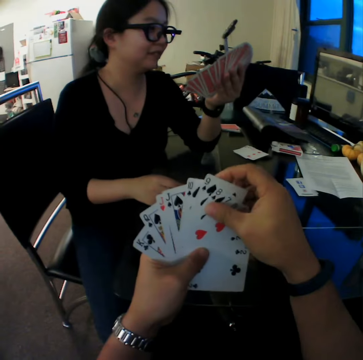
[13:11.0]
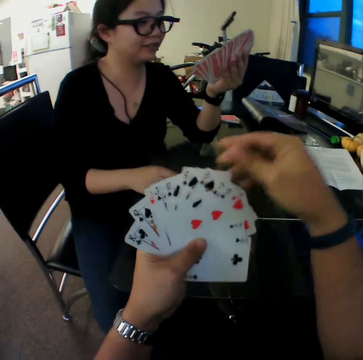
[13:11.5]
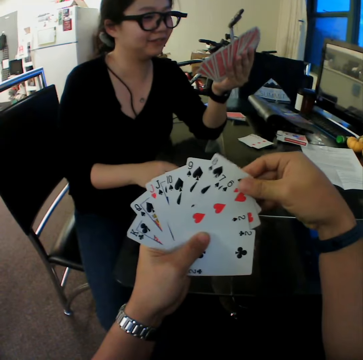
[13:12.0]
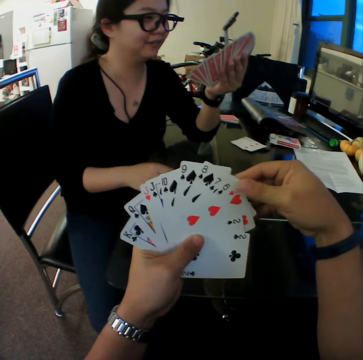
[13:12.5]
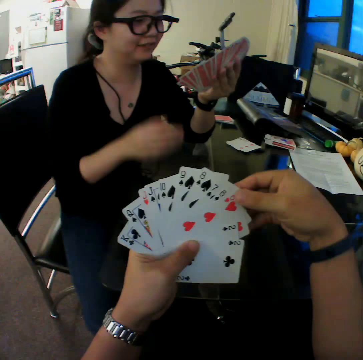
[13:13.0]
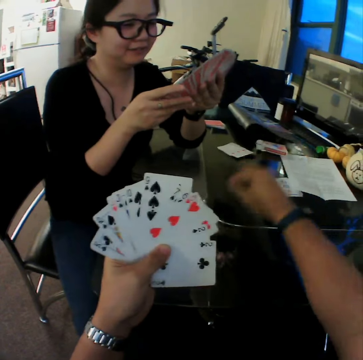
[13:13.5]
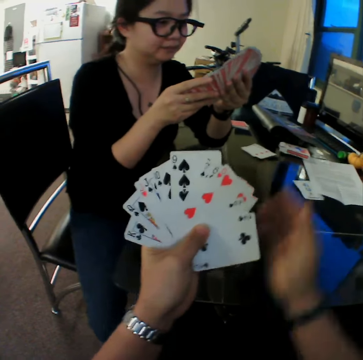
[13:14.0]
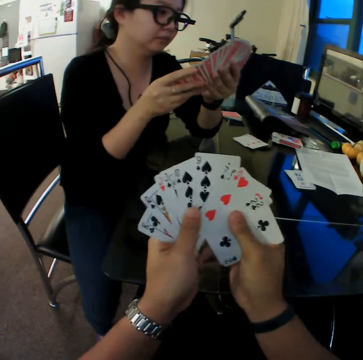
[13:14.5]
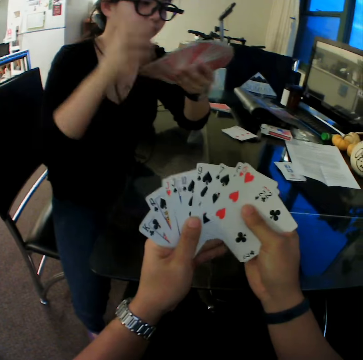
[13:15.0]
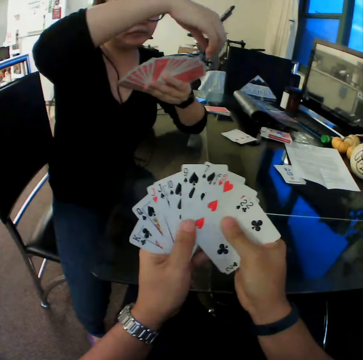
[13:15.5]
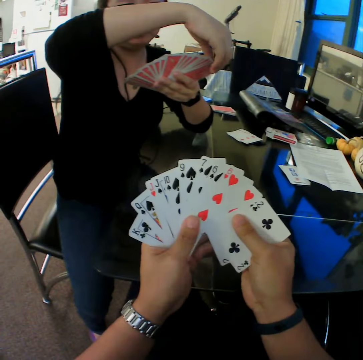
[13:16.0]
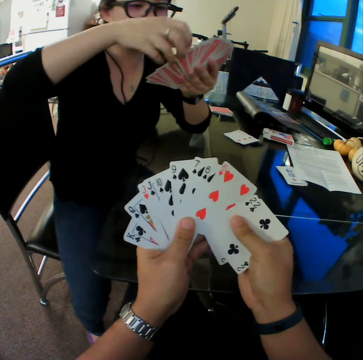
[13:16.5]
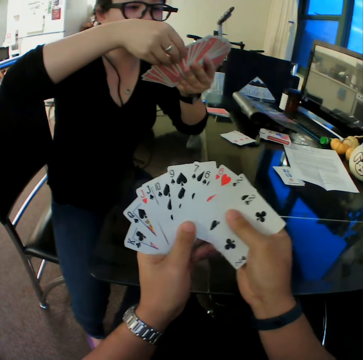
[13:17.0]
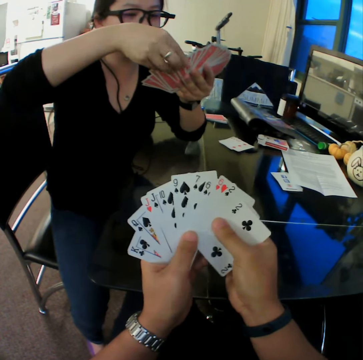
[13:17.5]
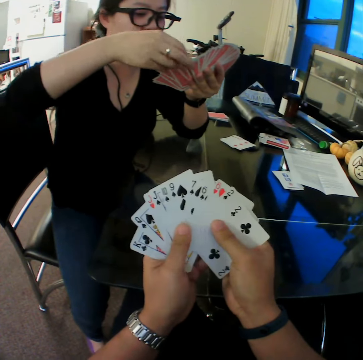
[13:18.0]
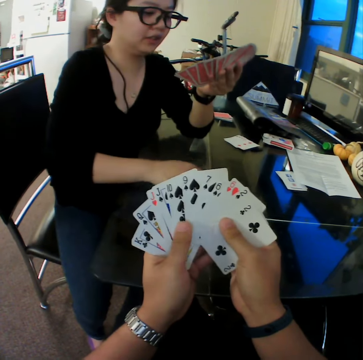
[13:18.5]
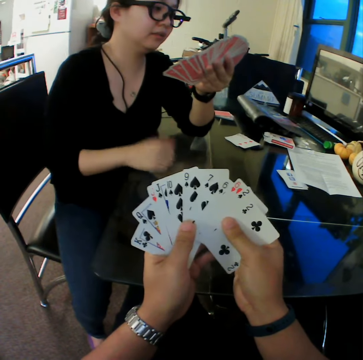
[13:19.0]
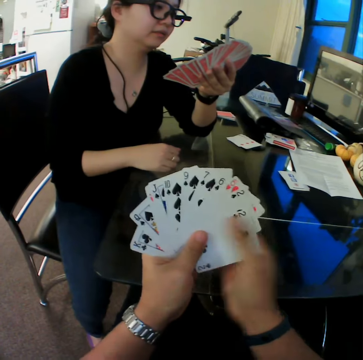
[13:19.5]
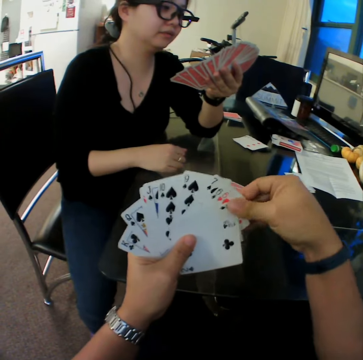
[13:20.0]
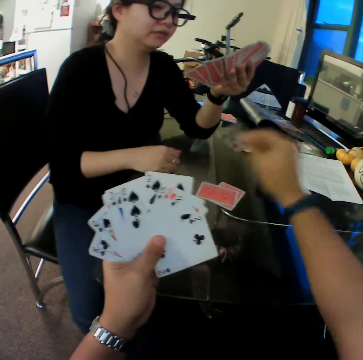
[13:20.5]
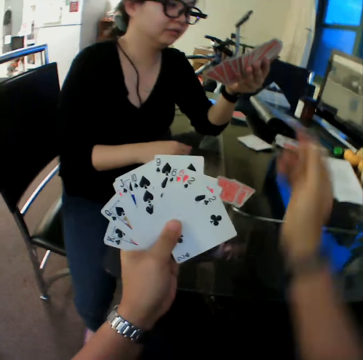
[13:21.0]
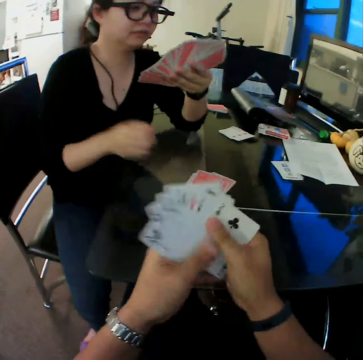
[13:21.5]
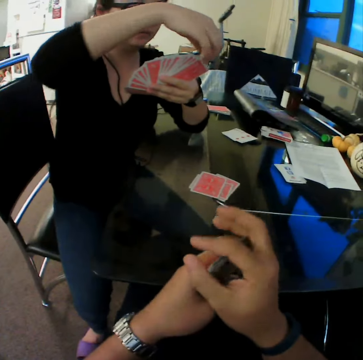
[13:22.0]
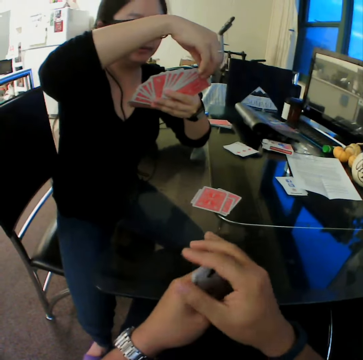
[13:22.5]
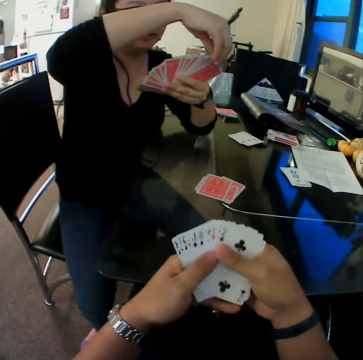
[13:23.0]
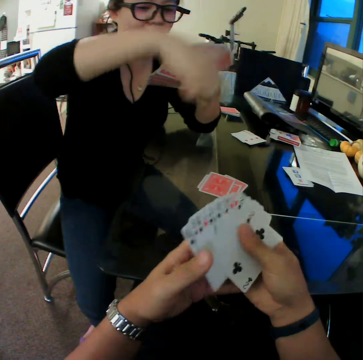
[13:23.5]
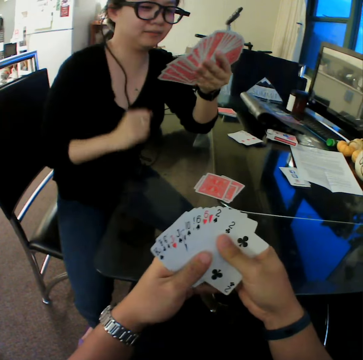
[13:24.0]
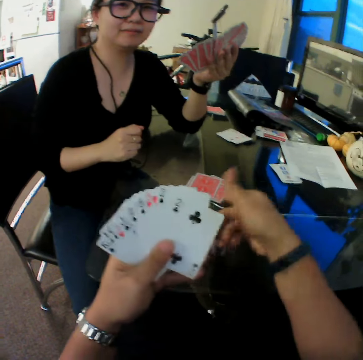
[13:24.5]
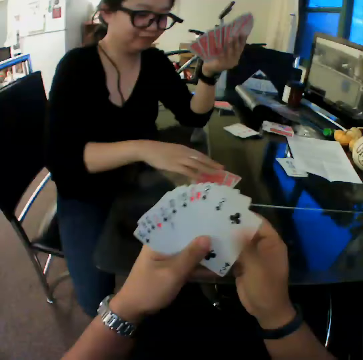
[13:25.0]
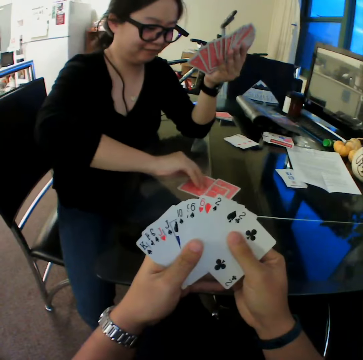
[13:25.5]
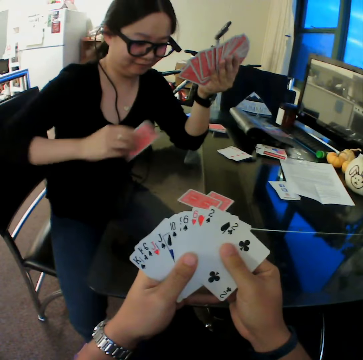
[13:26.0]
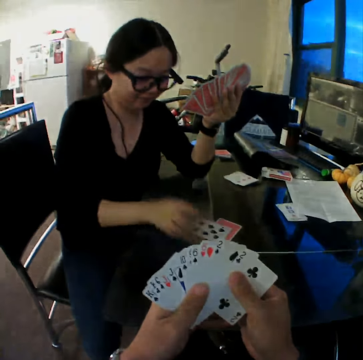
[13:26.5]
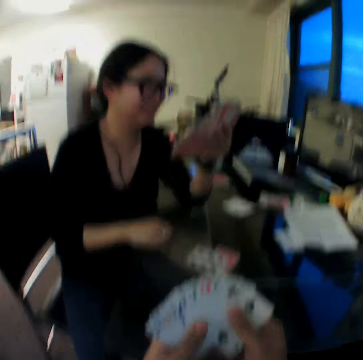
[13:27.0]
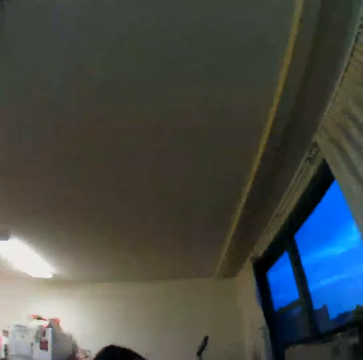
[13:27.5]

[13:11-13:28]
The camera wearer drops cards on the table with his right hand. The woman drops a card on the table with her right hand. The camera wearer drops the cards on the table with his right hand. He checks through the cards. The woman flips the card on the table with her right hand.

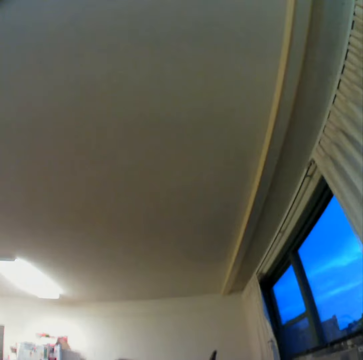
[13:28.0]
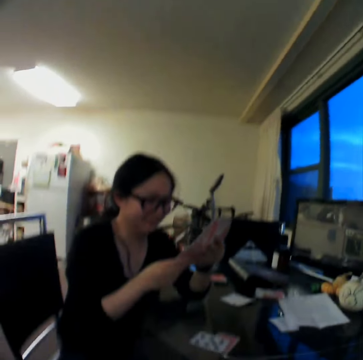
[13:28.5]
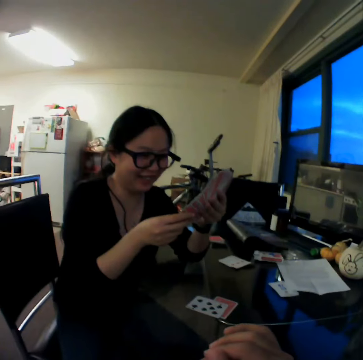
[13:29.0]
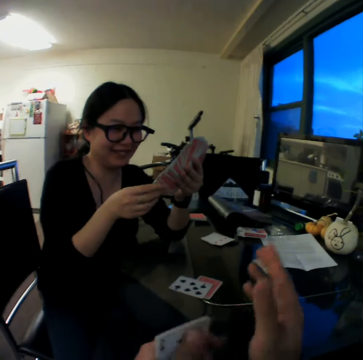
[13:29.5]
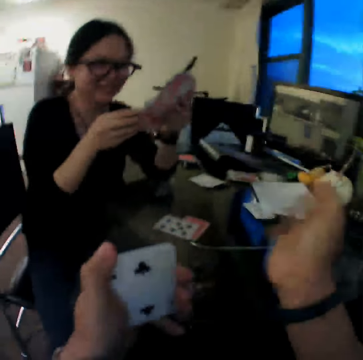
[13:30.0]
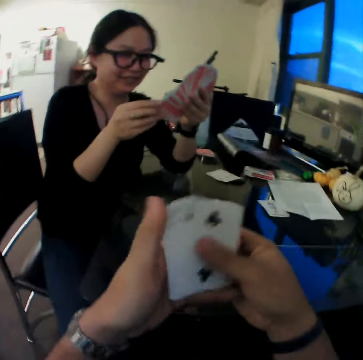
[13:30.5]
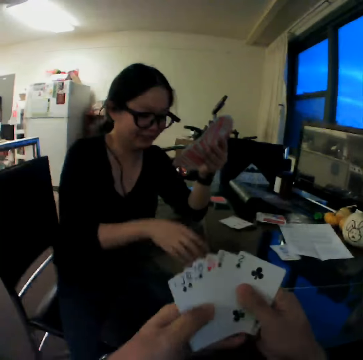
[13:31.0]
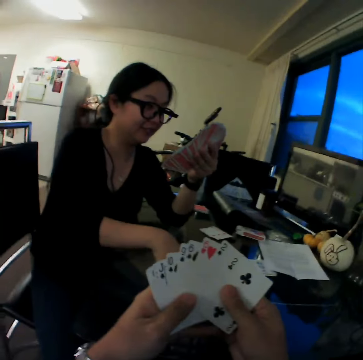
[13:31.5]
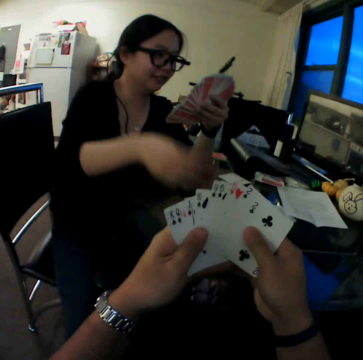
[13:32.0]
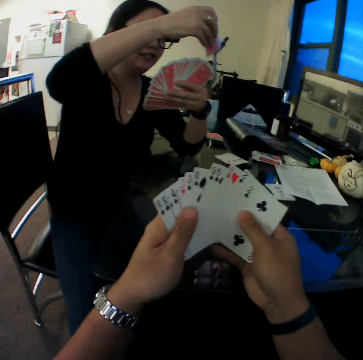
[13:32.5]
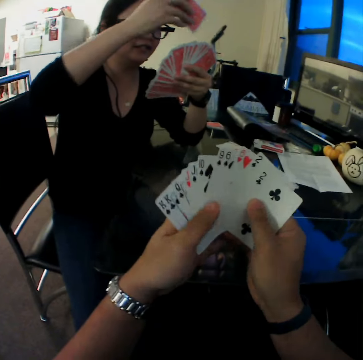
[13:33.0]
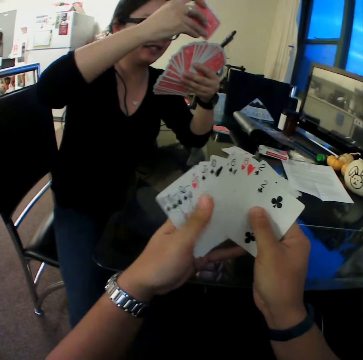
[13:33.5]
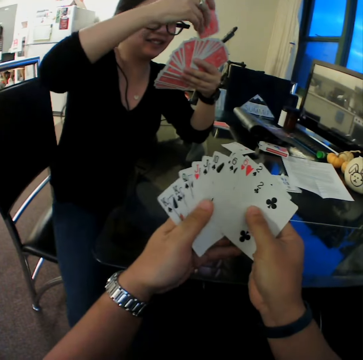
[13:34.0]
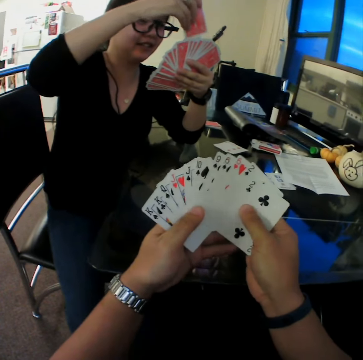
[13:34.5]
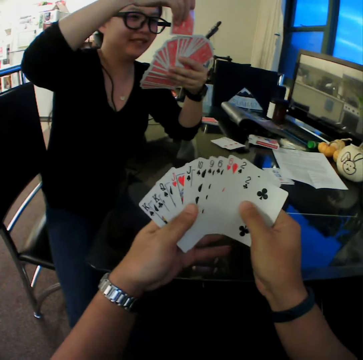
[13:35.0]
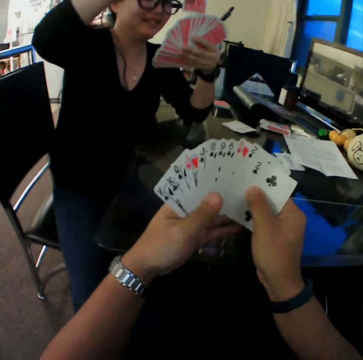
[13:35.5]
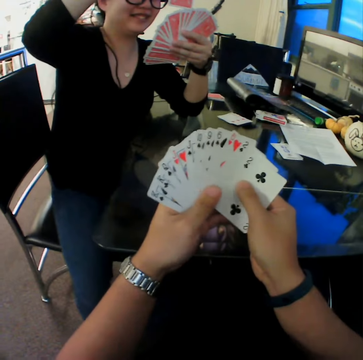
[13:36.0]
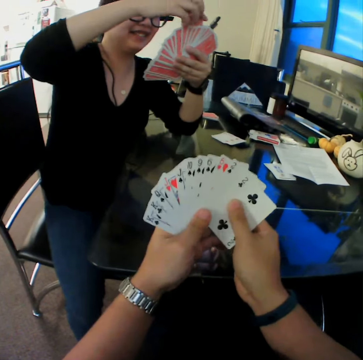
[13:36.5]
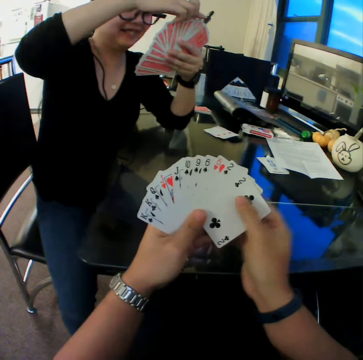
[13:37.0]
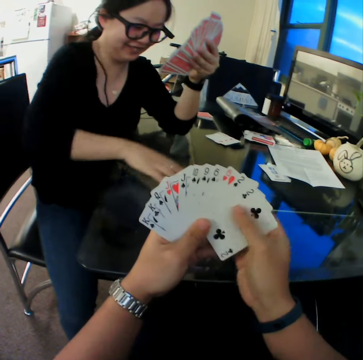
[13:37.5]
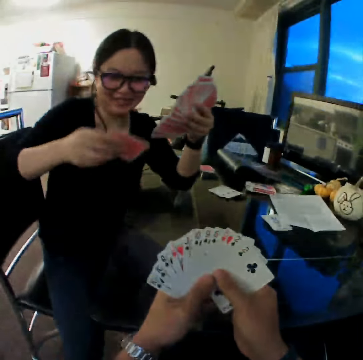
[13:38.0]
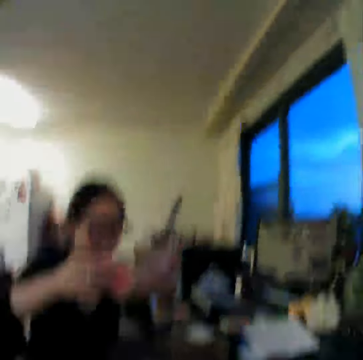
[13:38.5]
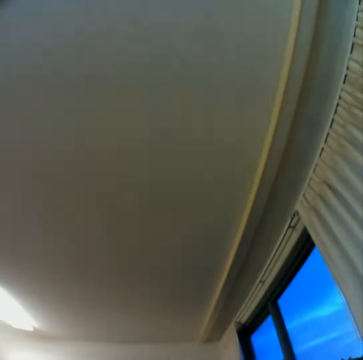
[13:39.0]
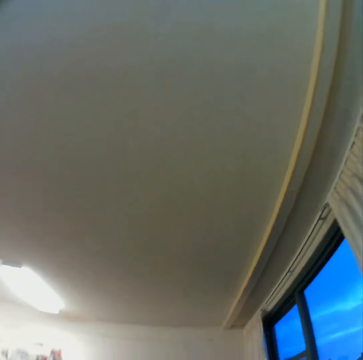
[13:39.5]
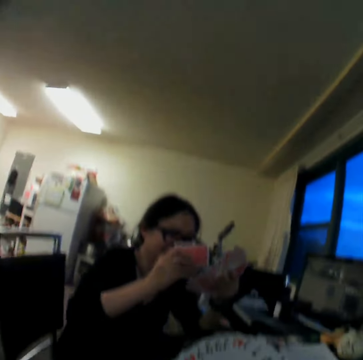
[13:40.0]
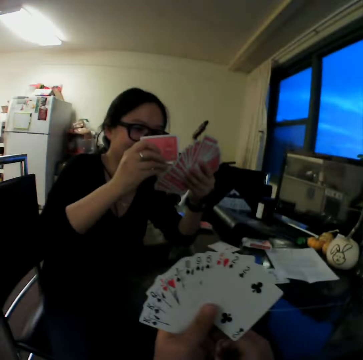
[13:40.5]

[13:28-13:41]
The woman picks a card from the table with her right hand. She picks the card from the table with her right hand again.

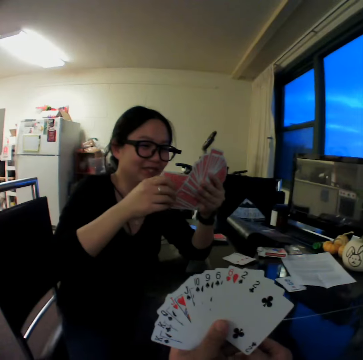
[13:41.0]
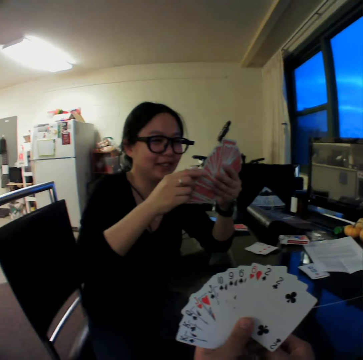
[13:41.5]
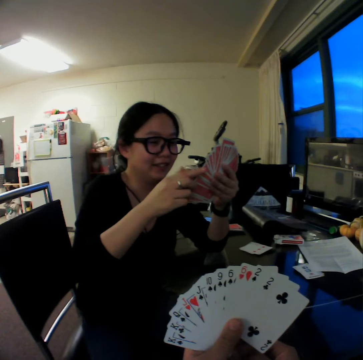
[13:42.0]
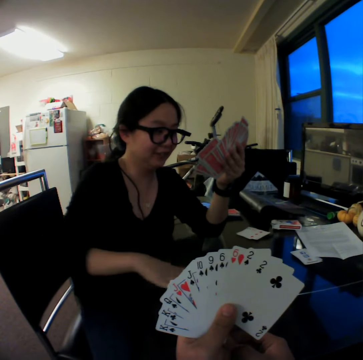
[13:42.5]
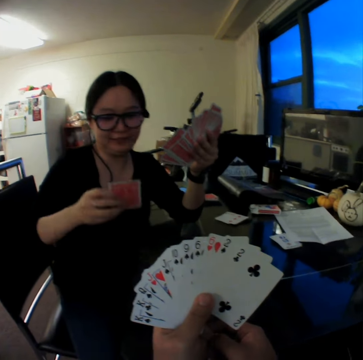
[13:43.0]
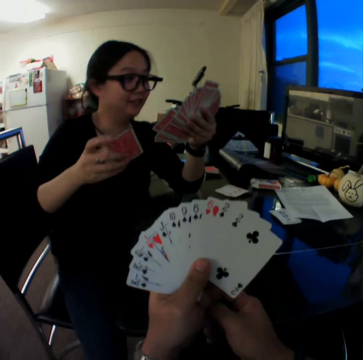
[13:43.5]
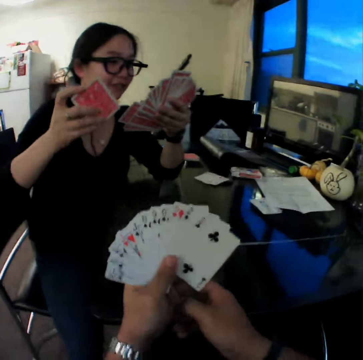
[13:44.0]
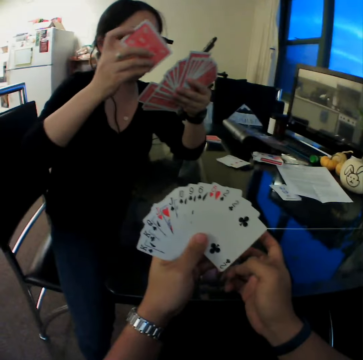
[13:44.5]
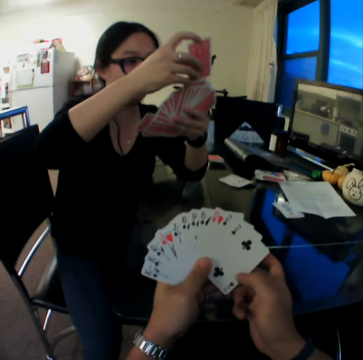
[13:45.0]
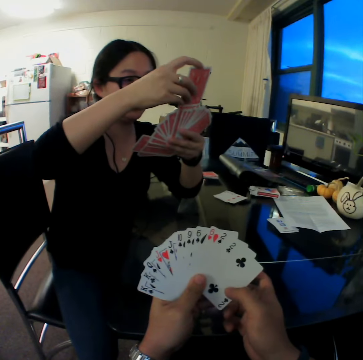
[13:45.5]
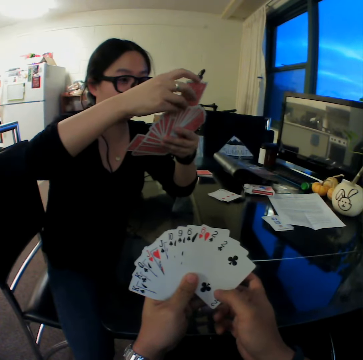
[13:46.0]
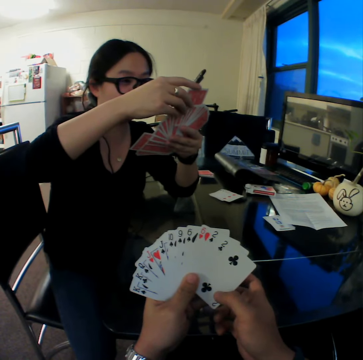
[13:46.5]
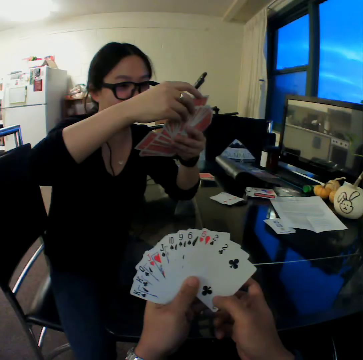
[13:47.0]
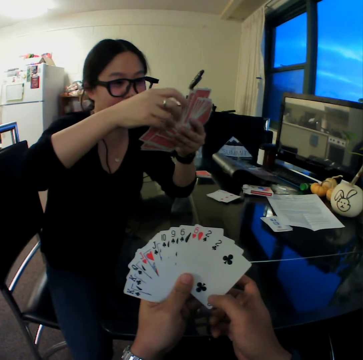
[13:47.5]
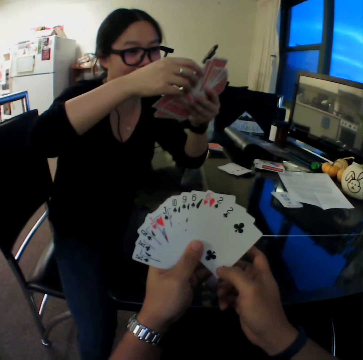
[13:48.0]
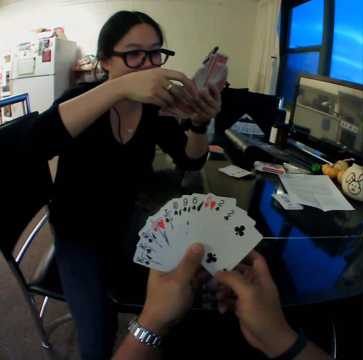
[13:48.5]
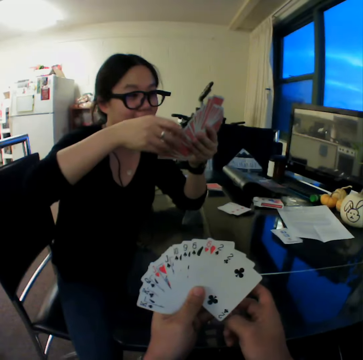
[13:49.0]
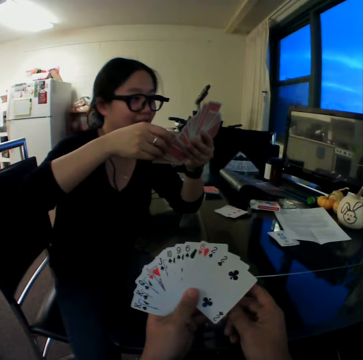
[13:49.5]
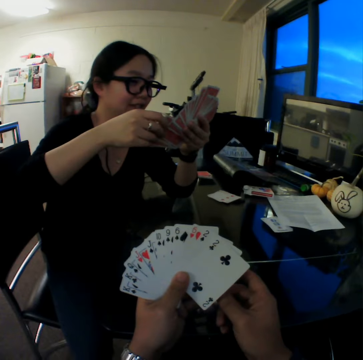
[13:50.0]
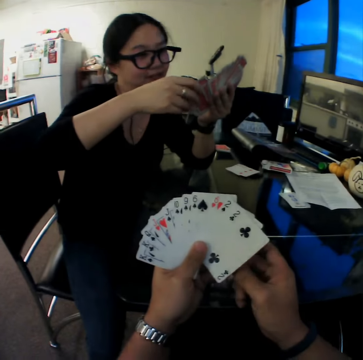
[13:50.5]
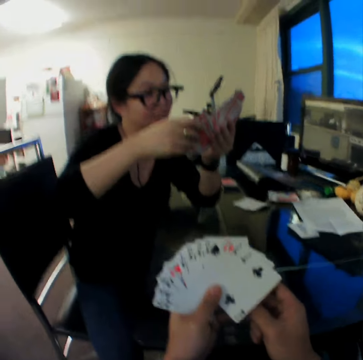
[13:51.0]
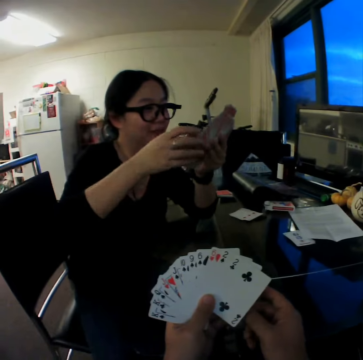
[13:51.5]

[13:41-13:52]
The woman picks a card from the table with her right hand. She looks through the cards and arranges the cards in her hands.
